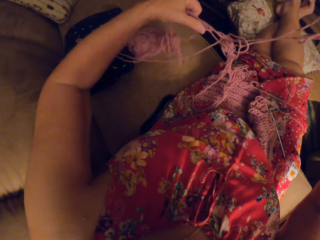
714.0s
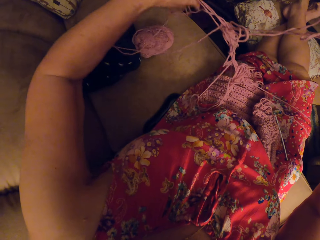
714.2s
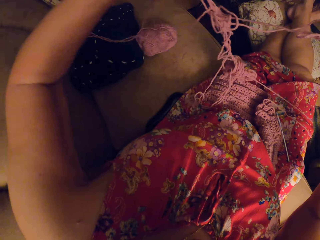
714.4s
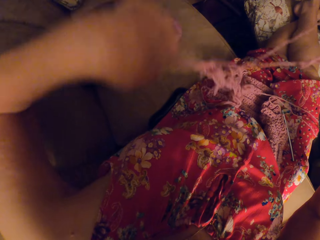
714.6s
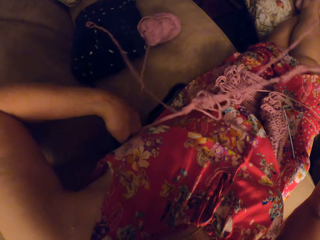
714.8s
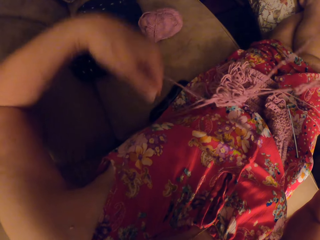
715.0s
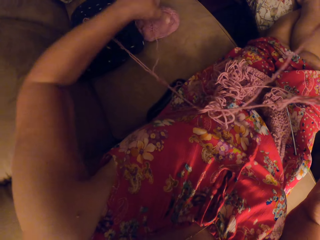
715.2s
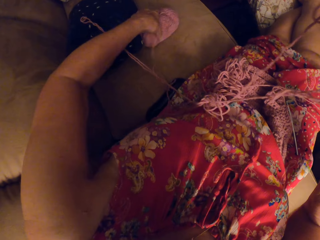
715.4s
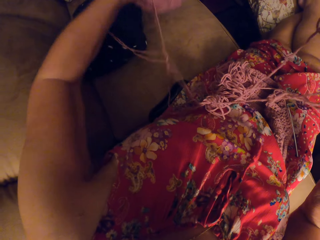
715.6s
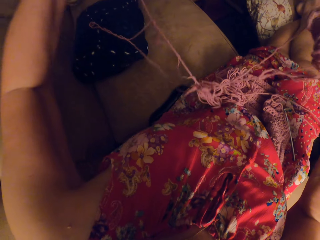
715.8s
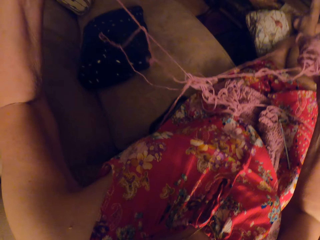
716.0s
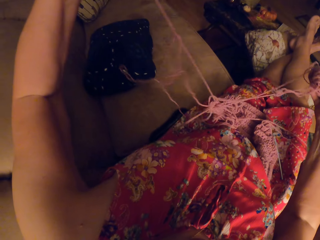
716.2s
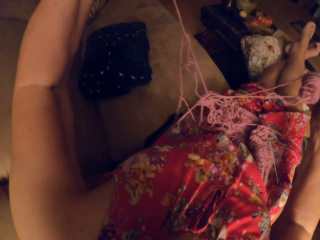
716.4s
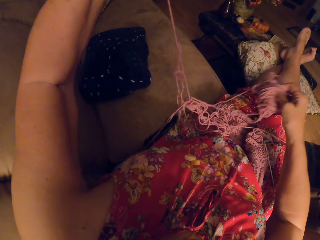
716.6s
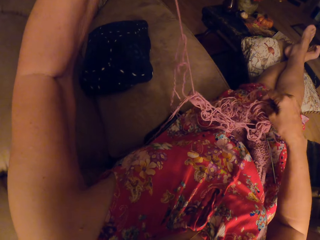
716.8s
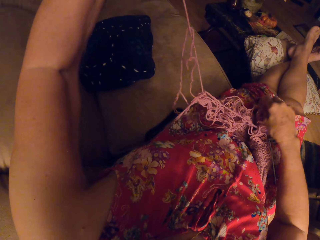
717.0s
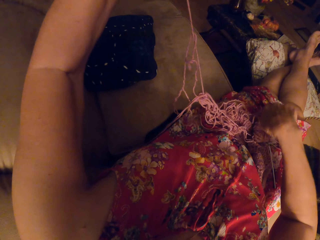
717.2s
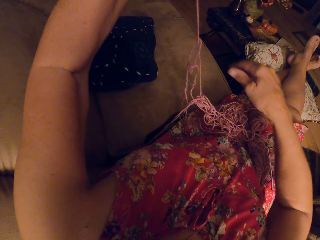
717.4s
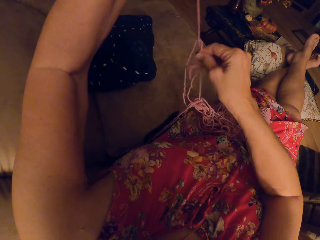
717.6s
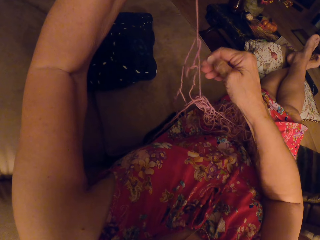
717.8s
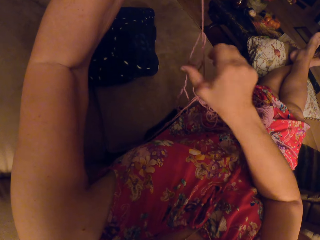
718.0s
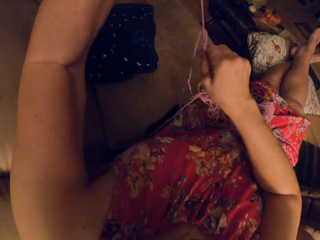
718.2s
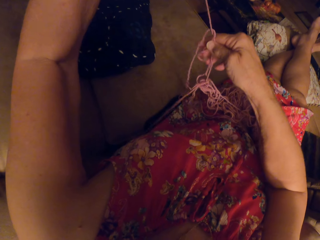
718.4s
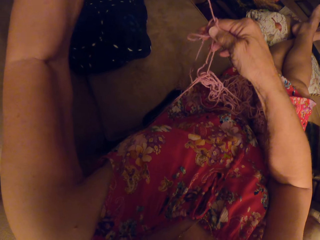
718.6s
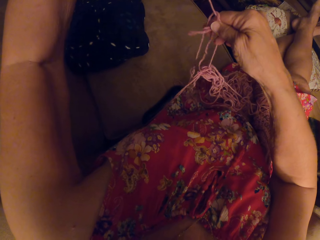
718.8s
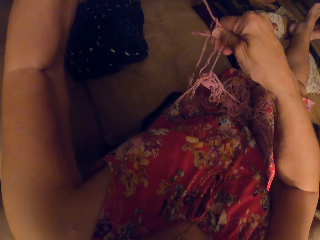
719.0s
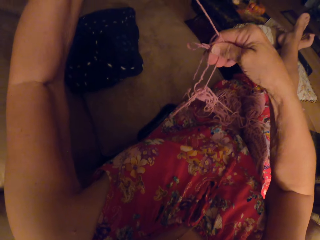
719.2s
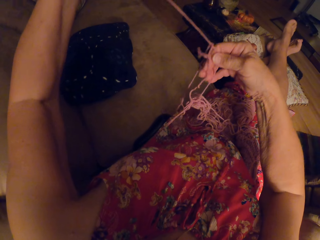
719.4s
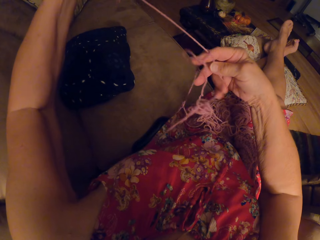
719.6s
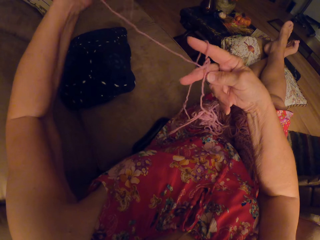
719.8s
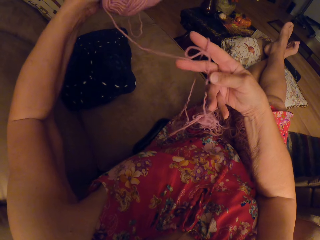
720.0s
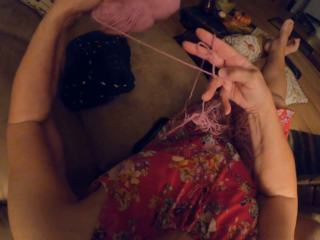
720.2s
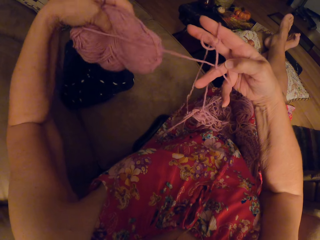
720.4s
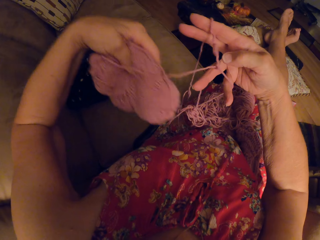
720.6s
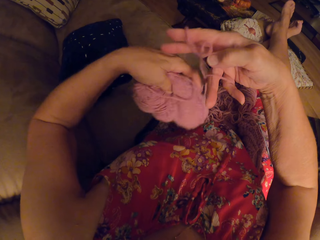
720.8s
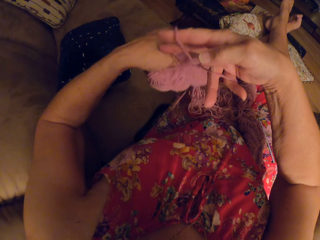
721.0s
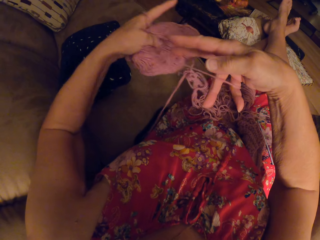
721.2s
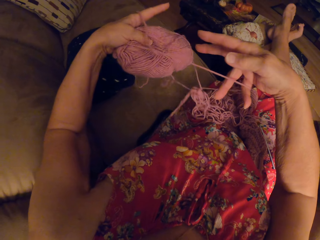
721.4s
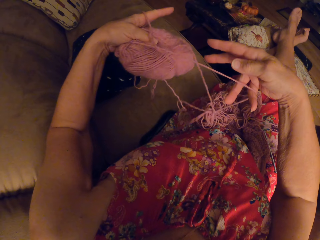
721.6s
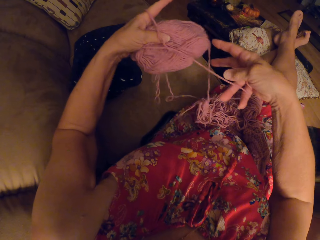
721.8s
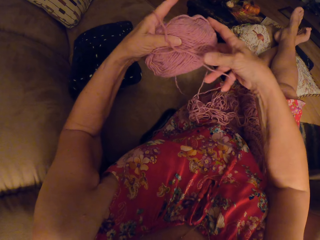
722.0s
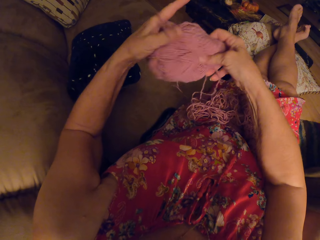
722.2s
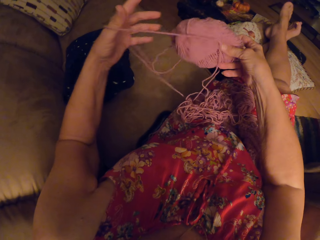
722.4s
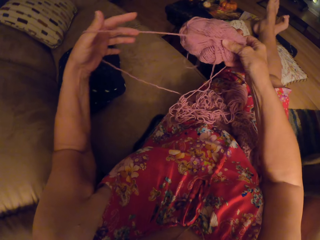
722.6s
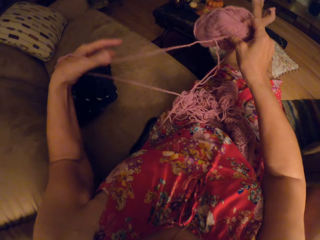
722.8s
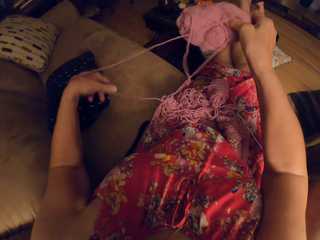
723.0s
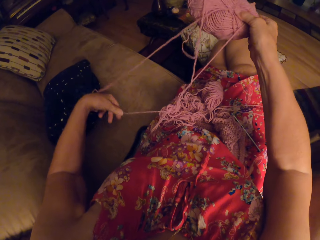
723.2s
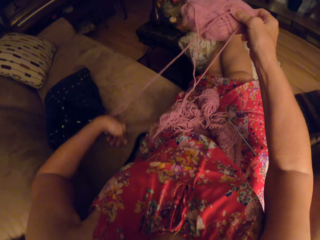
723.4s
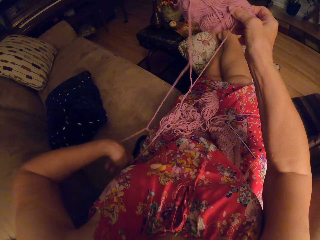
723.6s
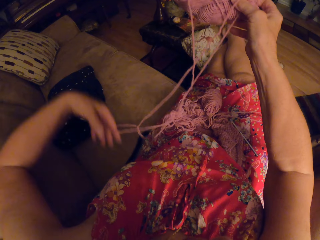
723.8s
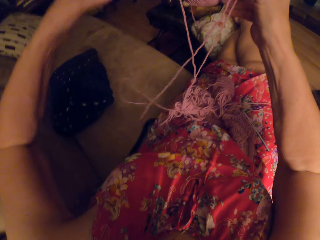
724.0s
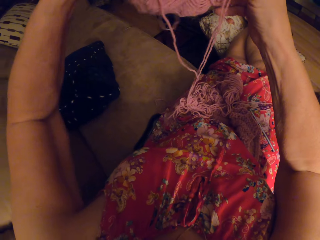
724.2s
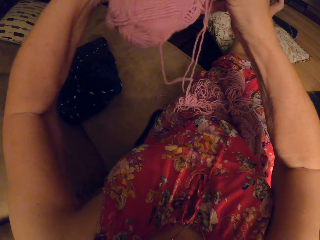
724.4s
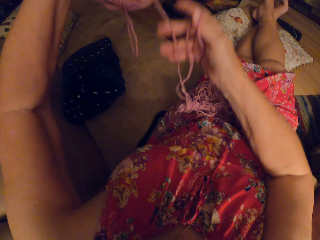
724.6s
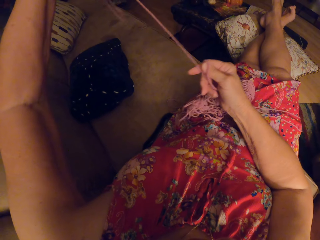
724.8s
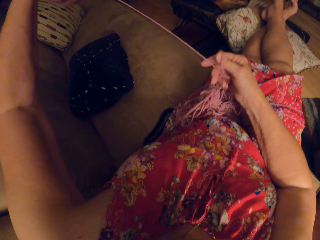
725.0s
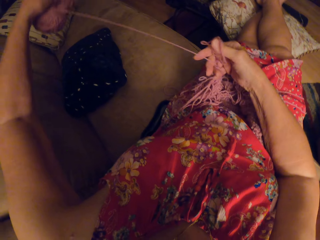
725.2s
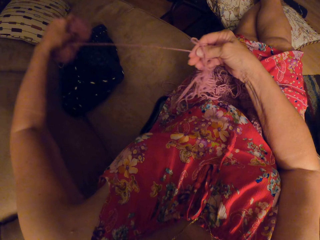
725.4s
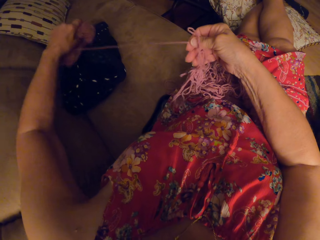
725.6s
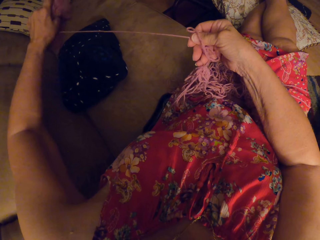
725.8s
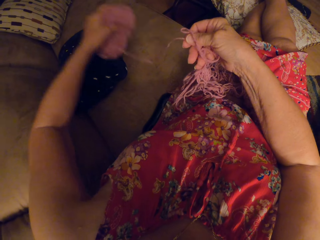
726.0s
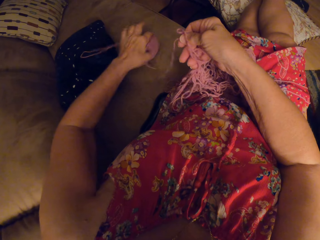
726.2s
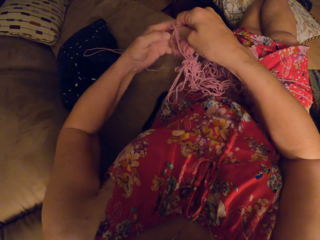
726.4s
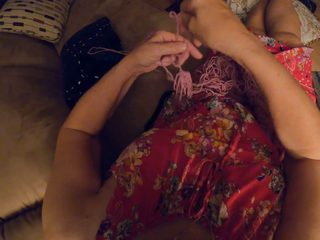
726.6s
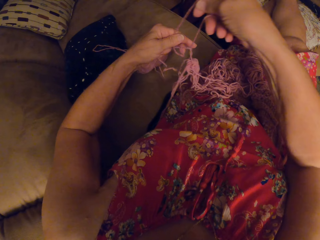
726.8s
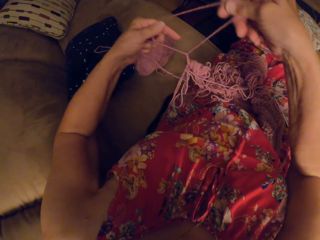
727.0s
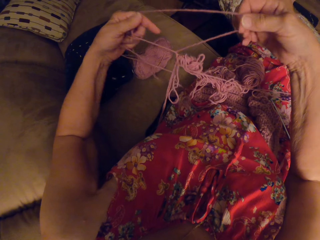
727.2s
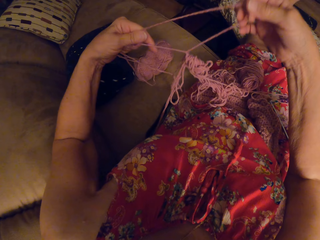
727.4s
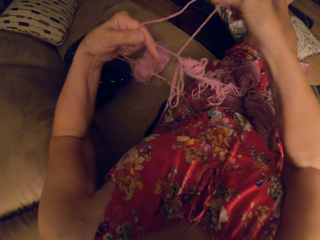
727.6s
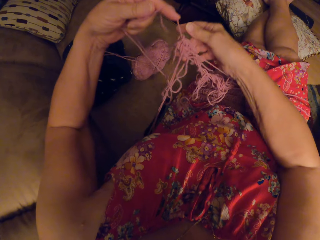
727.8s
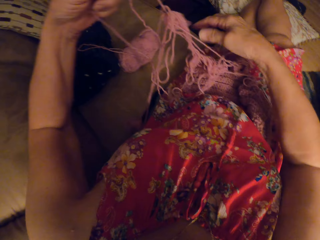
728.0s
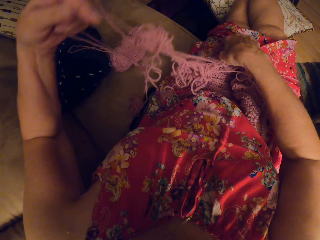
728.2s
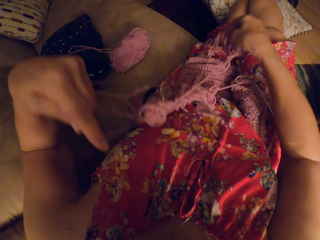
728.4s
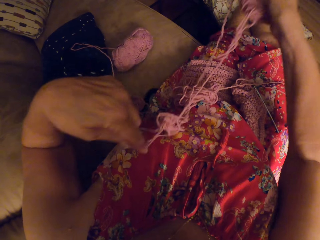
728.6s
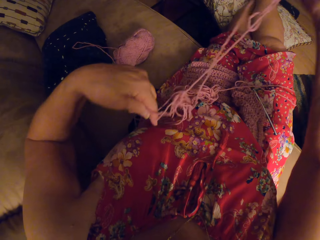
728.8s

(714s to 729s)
The camera wearer places the thread on the couch. She picks up the bunch of yarn on the chair with her left hand. She untangles the yarn with her hands. She continues fixing the thread. She untangles the yarn with her hands again. She drops the bunch of yarn on the chair with her left hand.

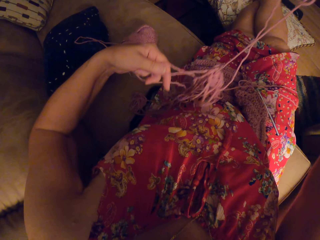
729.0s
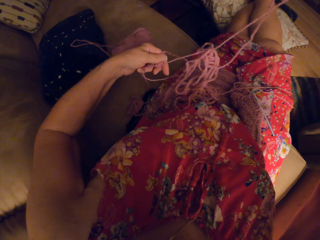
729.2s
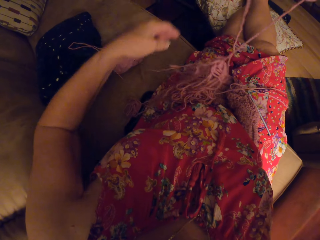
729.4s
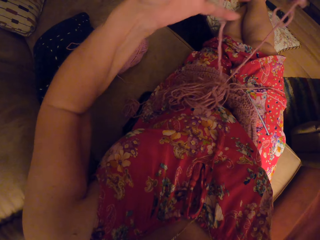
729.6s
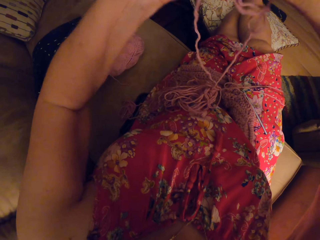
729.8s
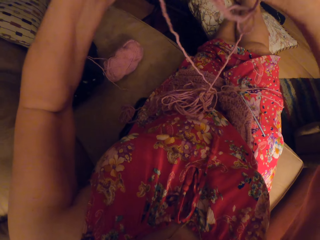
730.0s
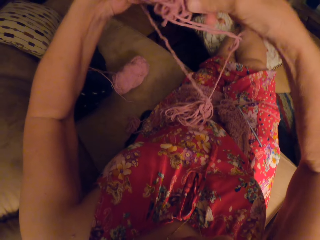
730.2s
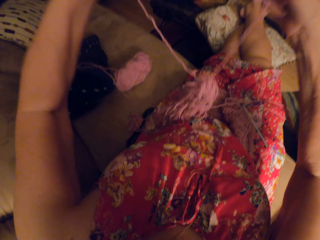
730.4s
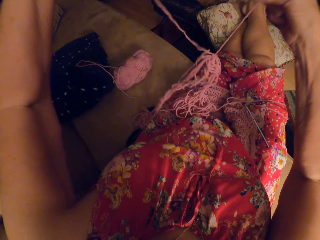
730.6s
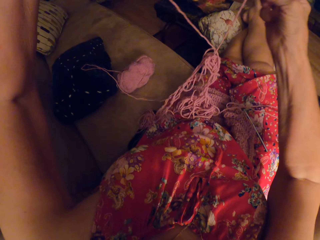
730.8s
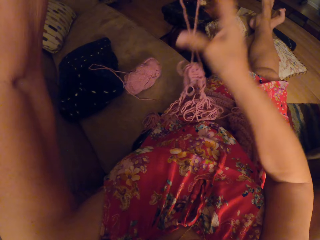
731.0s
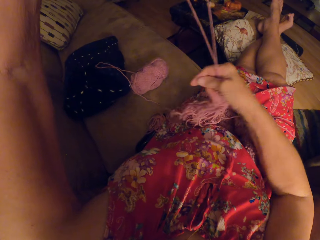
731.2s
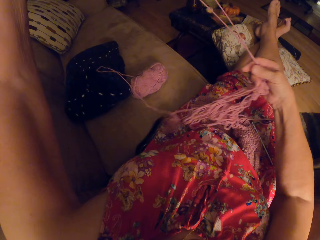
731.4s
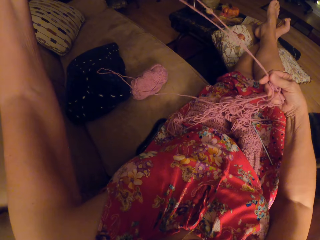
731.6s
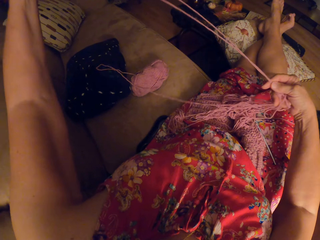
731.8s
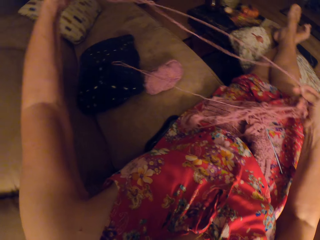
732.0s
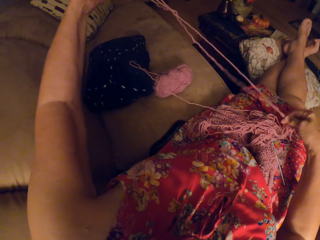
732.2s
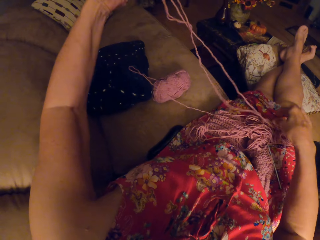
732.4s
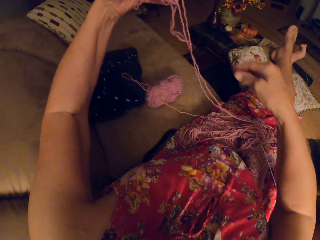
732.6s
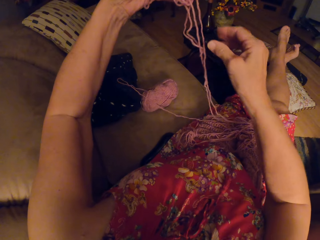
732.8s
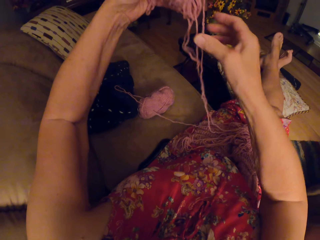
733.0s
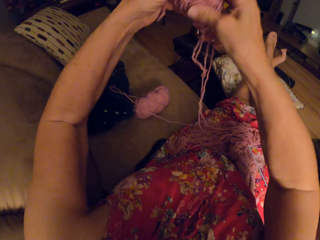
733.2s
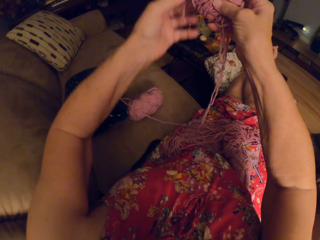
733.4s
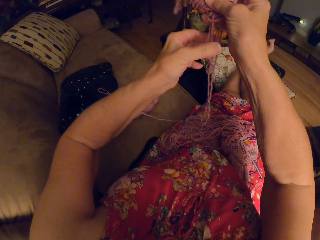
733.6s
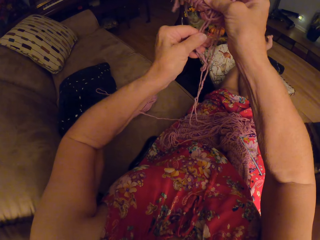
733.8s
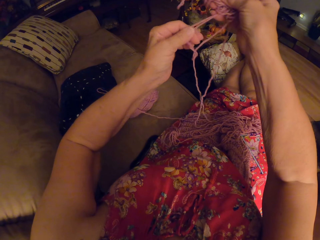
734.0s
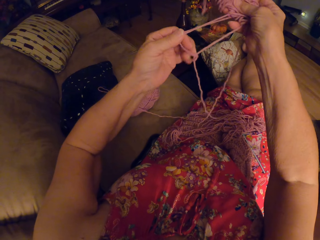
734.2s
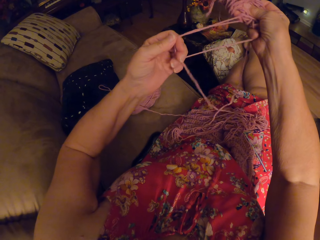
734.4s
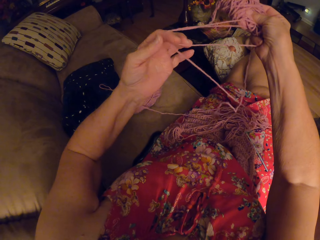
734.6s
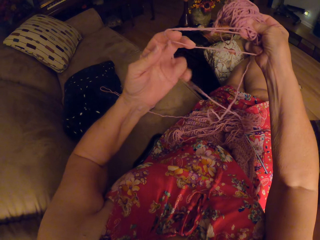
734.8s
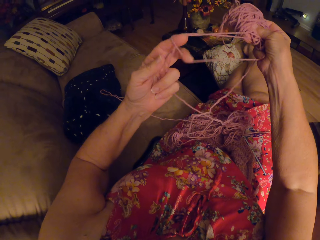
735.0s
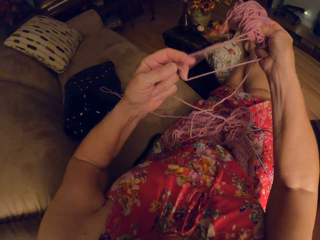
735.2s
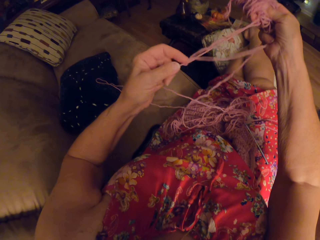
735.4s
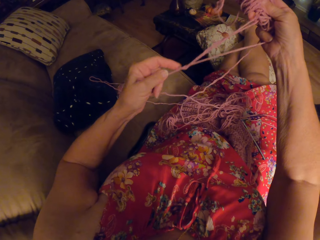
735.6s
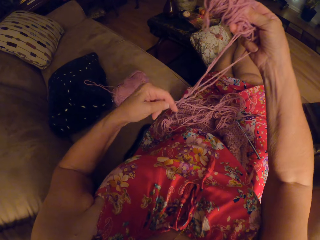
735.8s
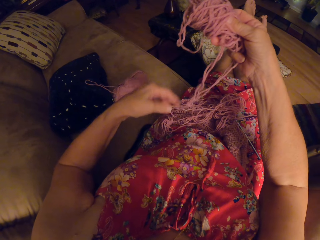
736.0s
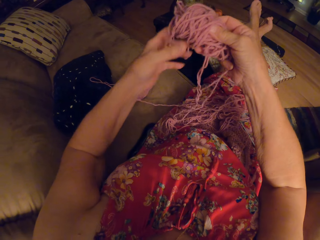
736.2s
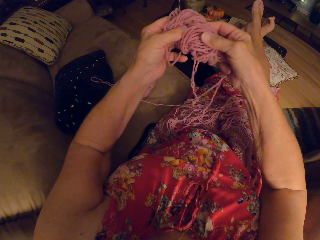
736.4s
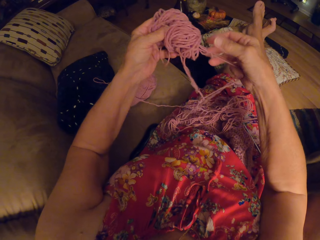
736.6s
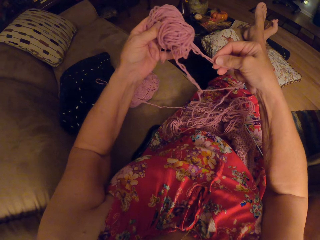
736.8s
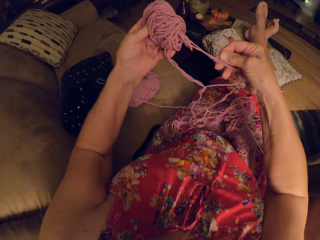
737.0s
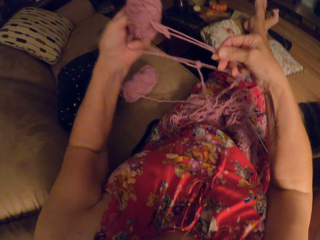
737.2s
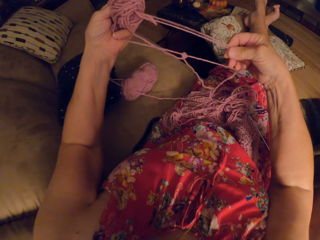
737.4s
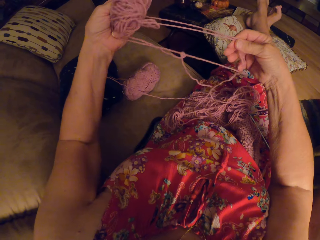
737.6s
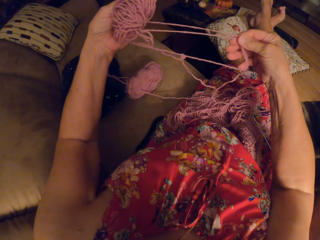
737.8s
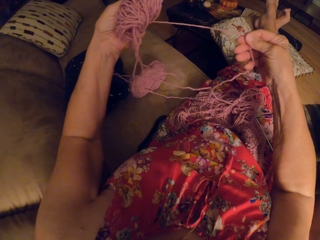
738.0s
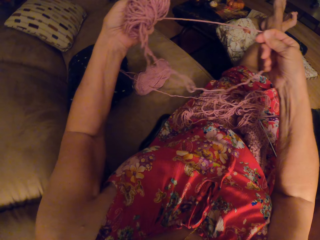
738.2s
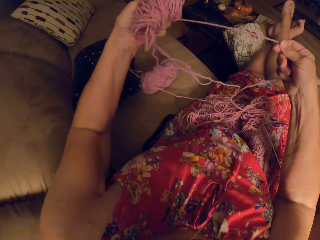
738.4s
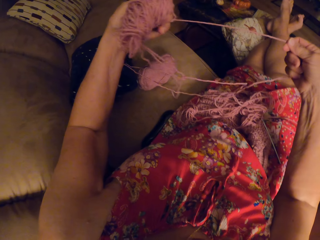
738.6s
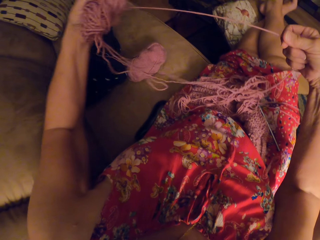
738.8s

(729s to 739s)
The camera wearer fixes the thread.
